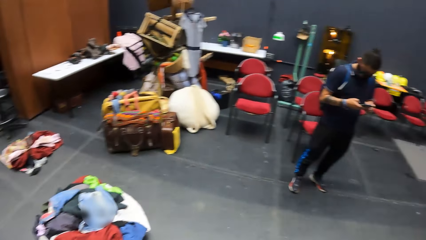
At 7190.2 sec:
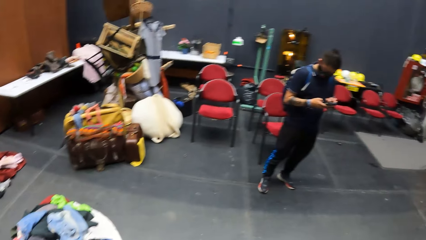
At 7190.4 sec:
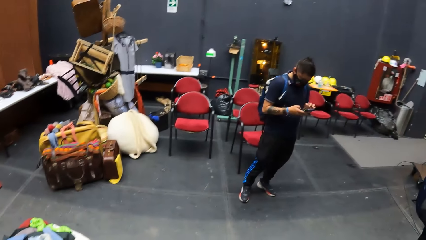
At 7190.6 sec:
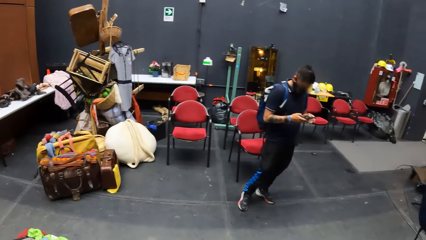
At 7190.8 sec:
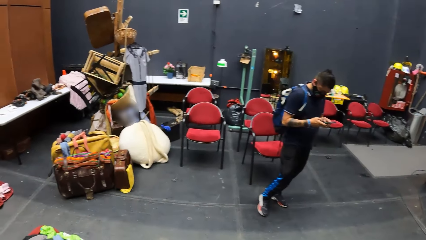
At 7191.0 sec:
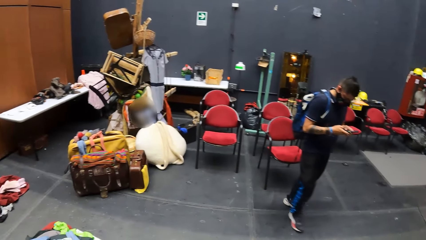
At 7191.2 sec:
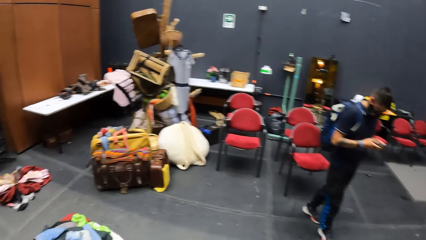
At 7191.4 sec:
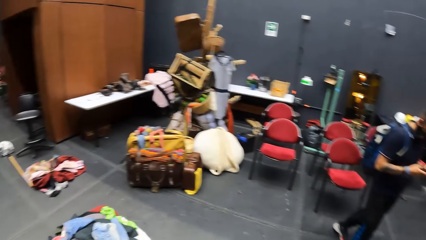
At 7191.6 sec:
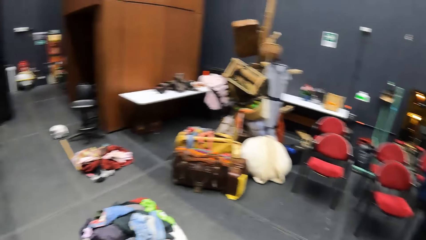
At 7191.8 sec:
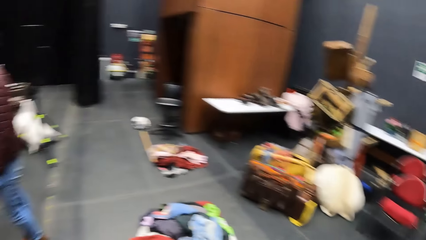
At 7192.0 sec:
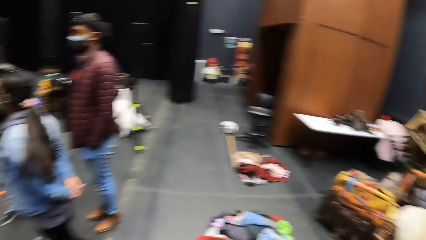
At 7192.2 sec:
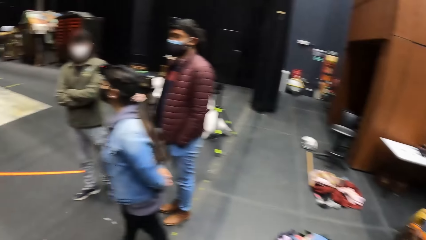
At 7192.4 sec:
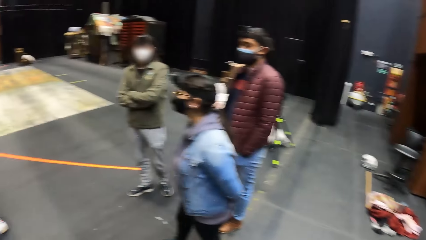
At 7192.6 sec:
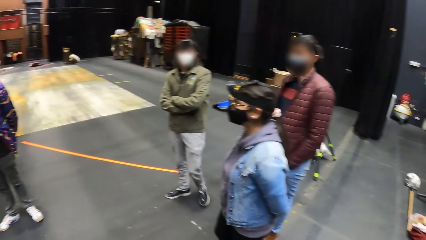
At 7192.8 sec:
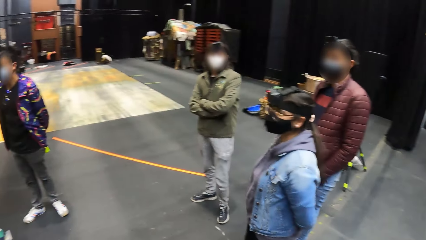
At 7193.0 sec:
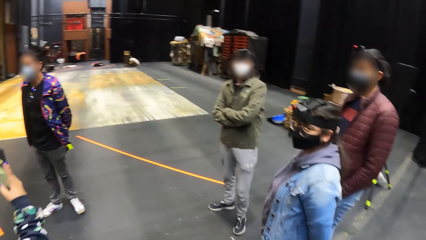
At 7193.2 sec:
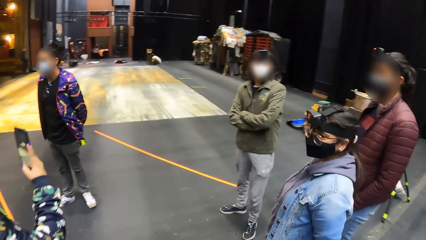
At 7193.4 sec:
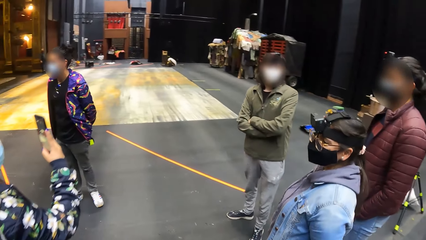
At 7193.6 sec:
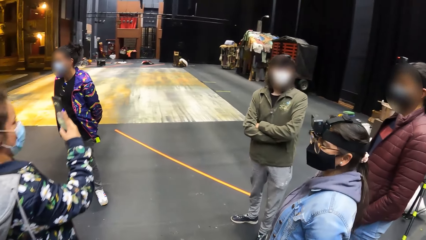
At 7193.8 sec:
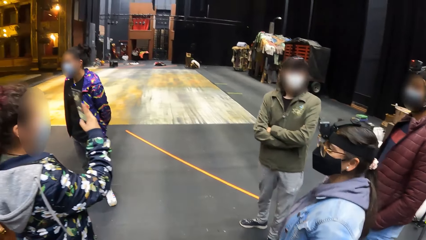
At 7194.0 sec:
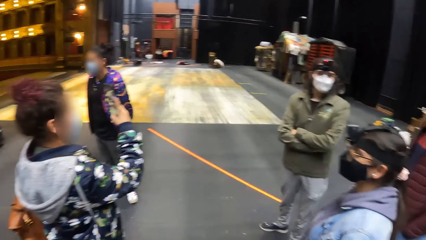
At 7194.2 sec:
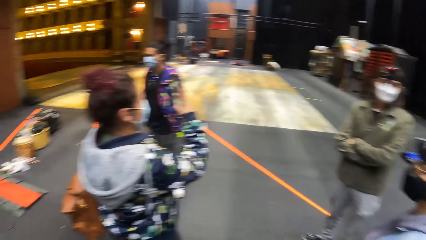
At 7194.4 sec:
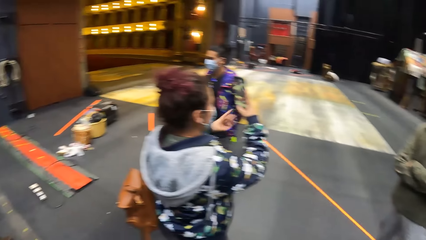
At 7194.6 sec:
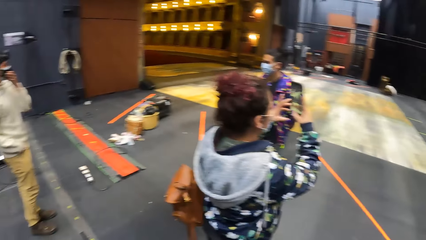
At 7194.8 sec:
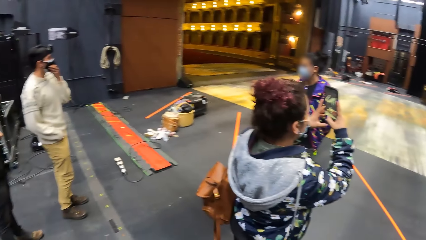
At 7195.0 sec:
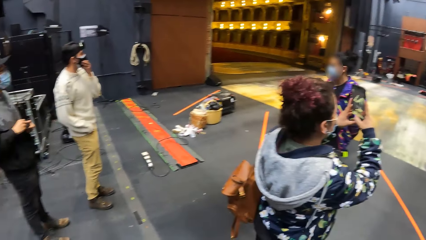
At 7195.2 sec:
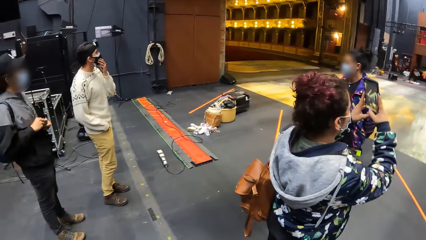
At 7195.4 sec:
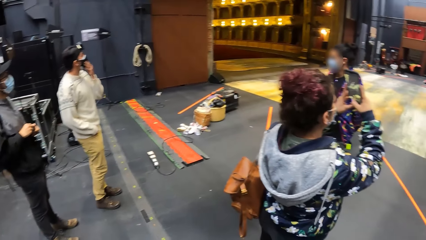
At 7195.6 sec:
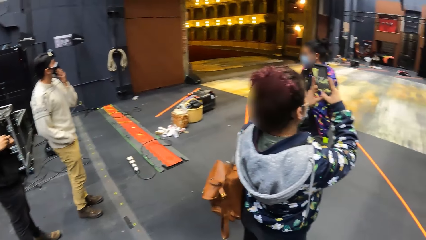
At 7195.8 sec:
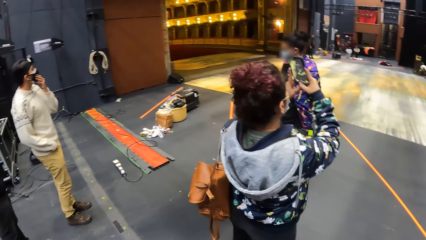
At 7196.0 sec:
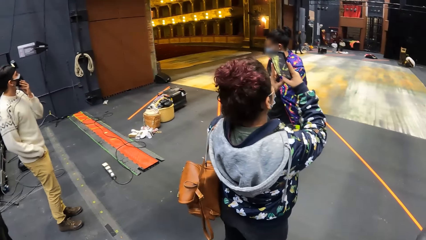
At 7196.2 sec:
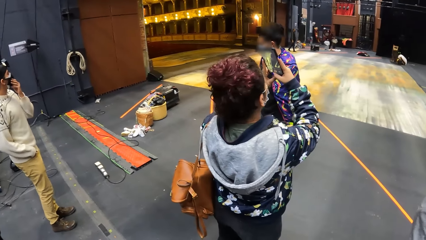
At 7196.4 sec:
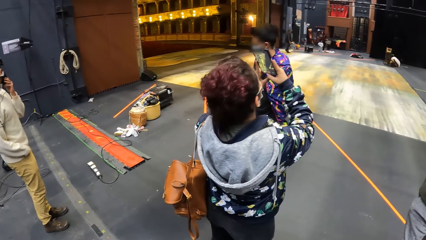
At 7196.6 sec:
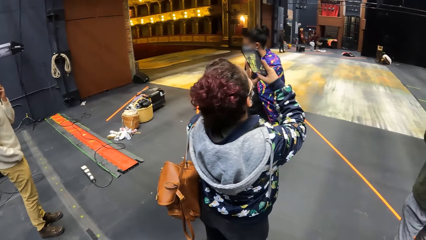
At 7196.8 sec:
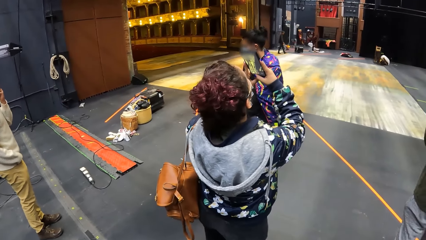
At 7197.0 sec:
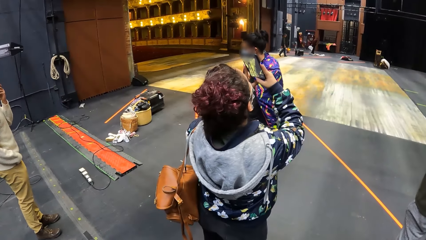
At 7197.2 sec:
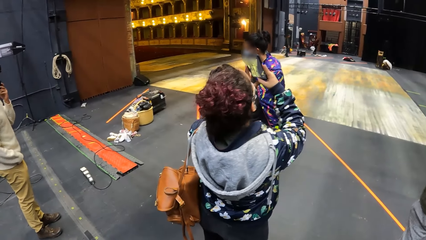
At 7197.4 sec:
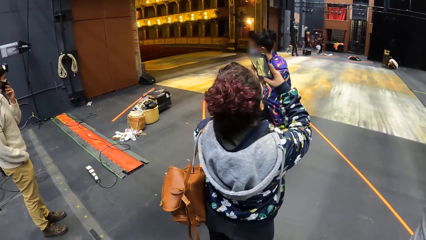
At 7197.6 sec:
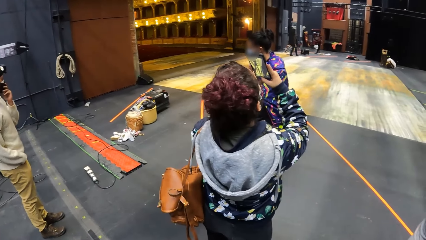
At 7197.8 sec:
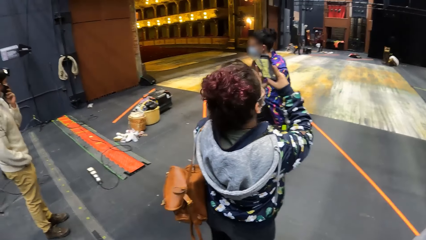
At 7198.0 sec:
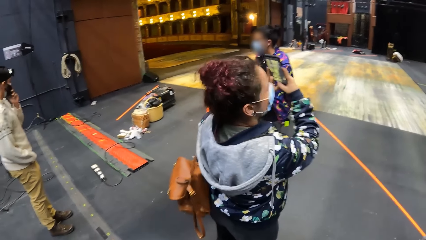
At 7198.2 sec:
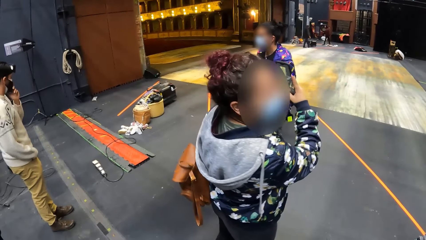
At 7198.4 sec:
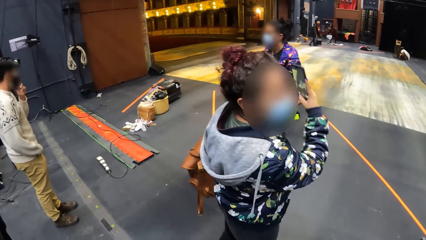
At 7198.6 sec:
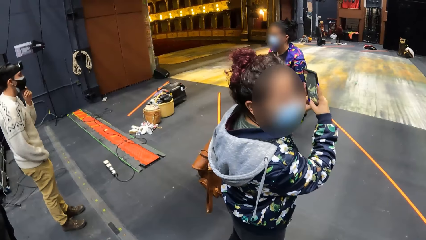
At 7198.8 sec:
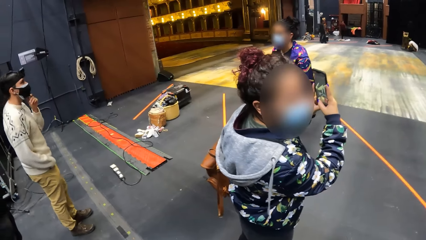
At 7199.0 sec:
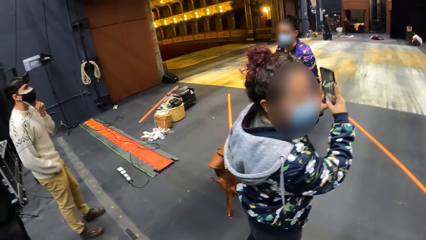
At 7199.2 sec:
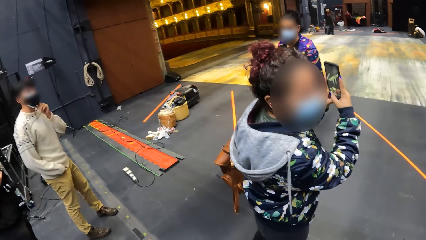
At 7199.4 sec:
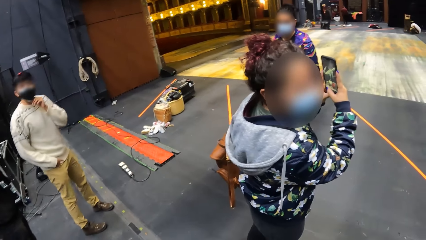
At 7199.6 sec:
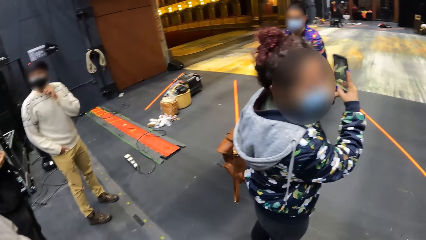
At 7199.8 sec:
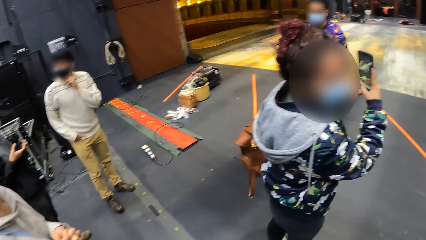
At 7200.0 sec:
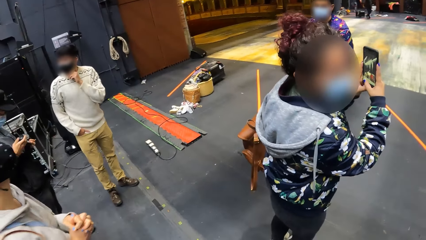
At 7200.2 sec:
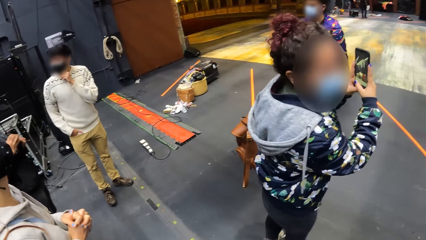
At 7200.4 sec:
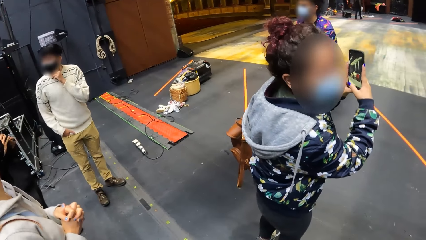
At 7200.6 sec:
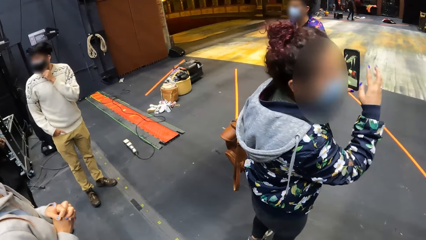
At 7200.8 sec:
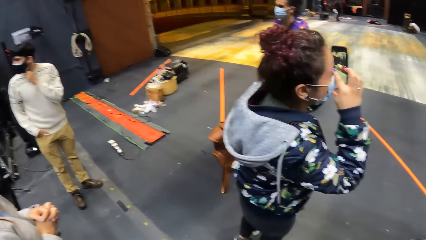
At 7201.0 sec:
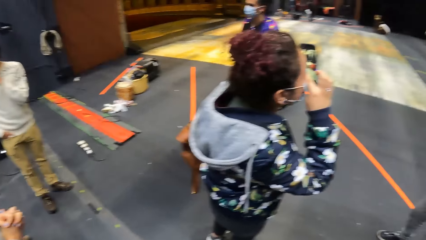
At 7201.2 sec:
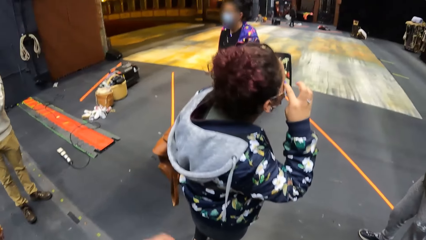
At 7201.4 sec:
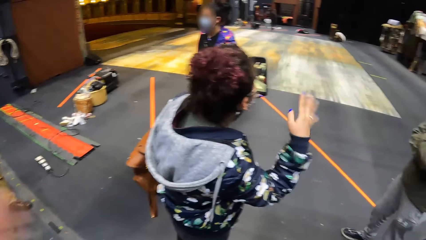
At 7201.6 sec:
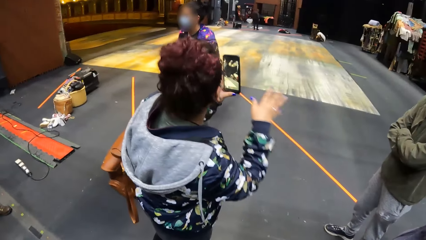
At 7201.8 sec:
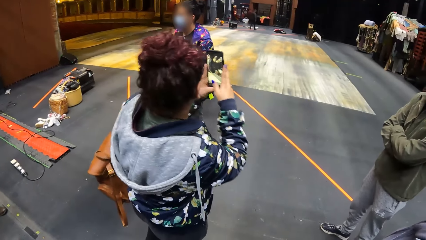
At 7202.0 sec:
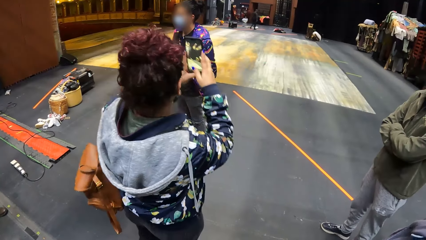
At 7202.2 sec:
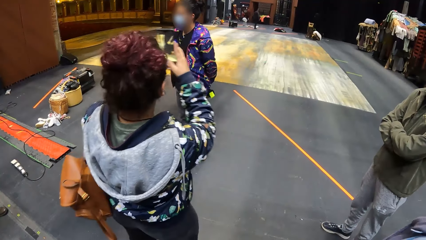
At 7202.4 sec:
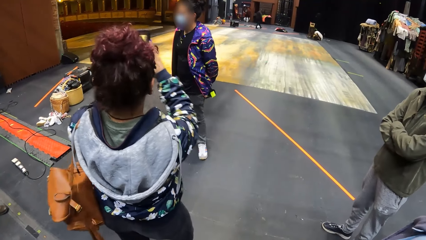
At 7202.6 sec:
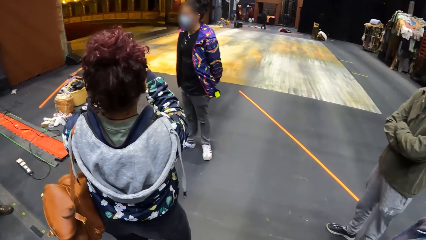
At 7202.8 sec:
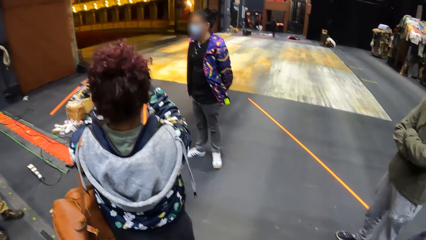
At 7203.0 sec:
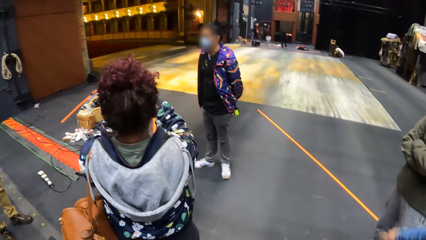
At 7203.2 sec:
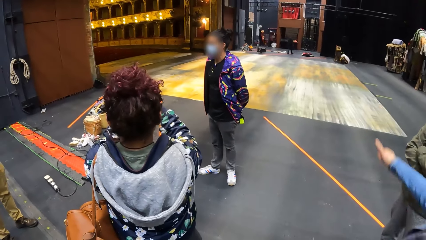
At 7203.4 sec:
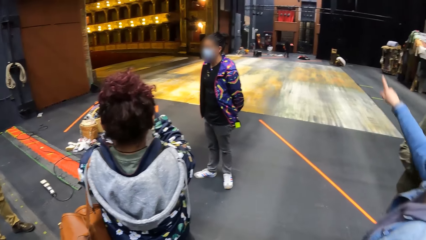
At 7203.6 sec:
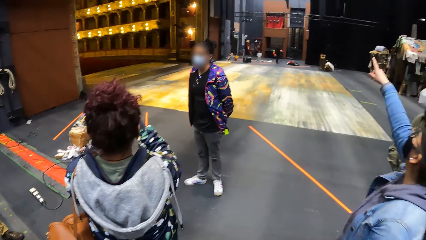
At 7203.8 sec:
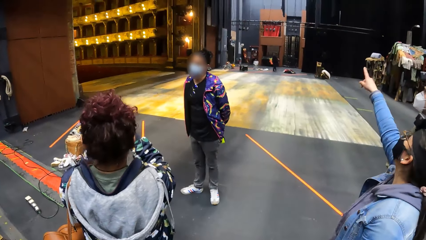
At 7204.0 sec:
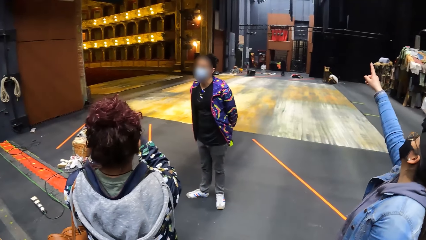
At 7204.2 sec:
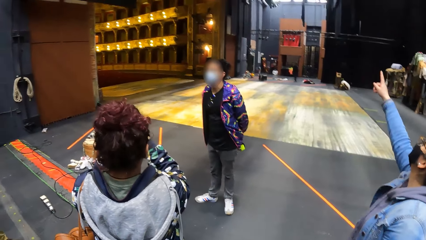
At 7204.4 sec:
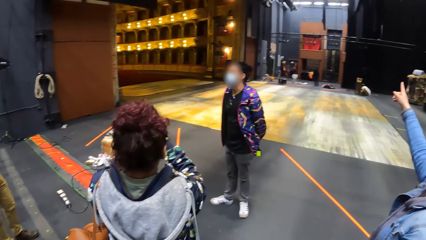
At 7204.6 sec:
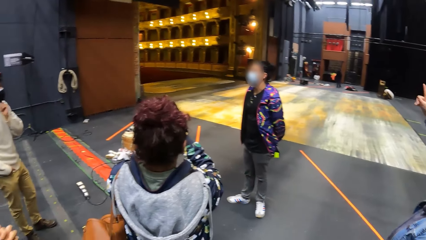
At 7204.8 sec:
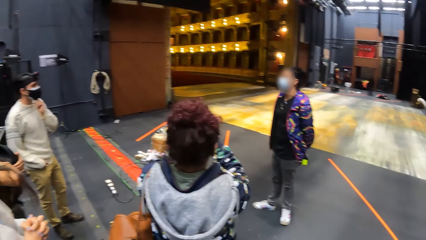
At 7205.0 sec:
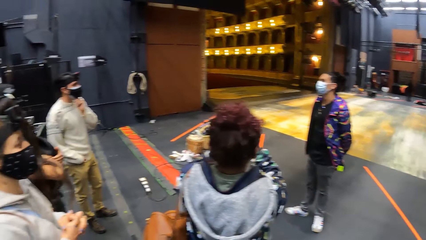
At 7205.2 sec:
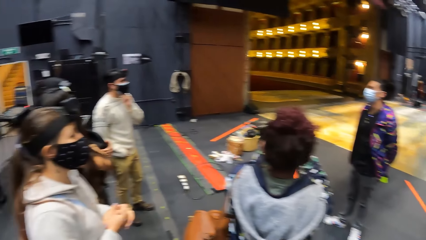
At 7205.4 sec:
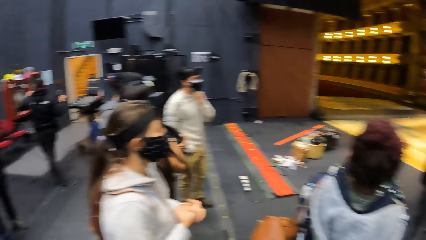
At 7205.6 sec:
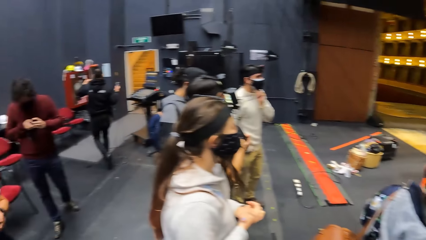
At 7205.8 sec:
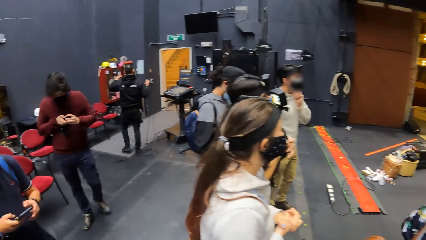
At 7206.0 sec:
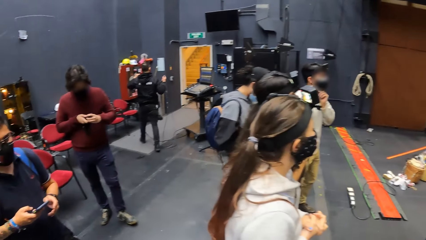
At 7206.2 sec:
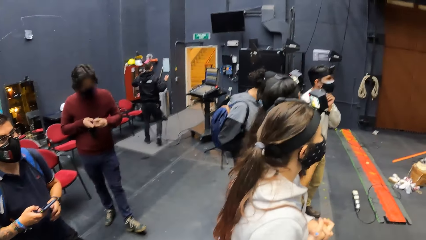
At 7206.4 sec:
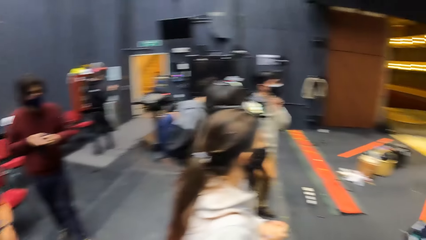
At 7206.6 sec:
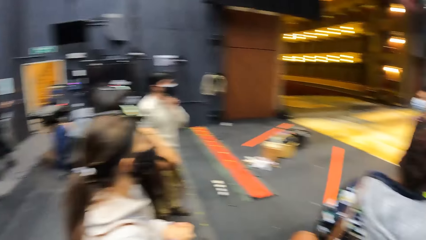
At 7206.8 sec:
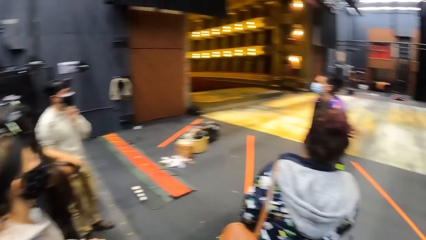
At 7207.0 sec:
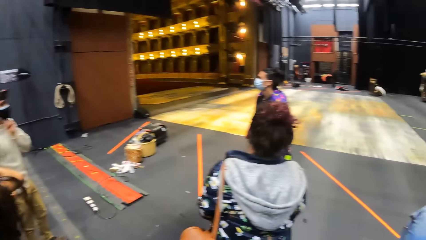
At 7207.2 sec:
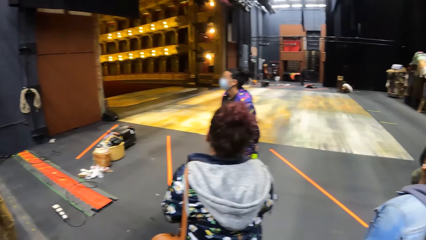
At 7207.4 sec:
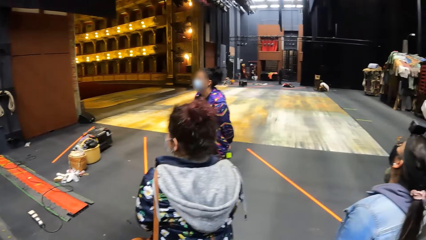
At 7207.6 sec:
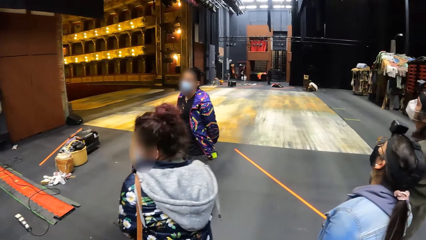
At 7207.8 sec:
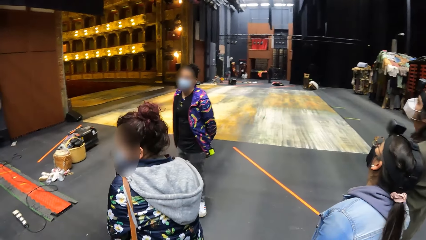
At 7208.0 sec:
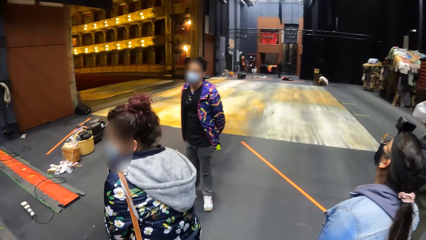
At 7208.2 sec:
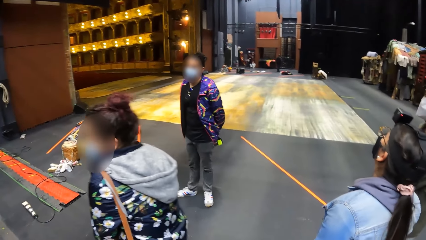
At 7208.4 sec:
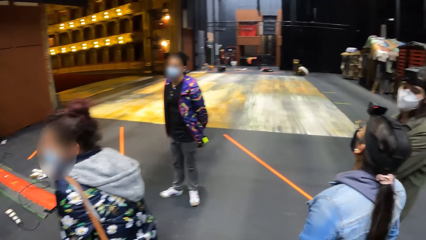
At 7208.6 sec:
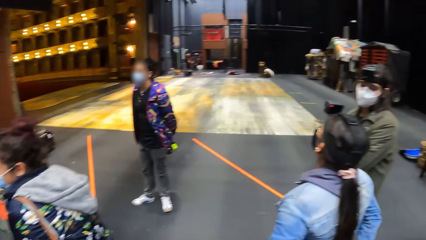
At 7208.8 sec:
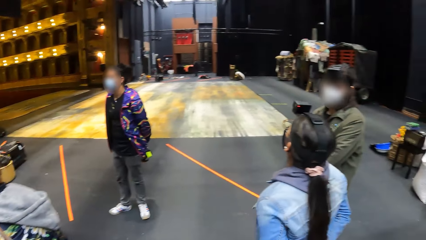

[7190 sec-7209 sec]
A woman operates a phone in her right hand. The woman operates the phone with her hands. A man touches a facemask on his face with his left hand. The woman wipes her face with her right hand. The woman operates the phone in her hands.
